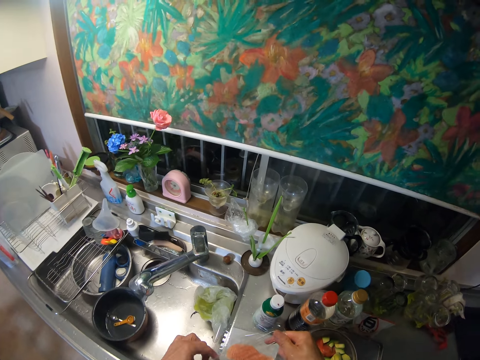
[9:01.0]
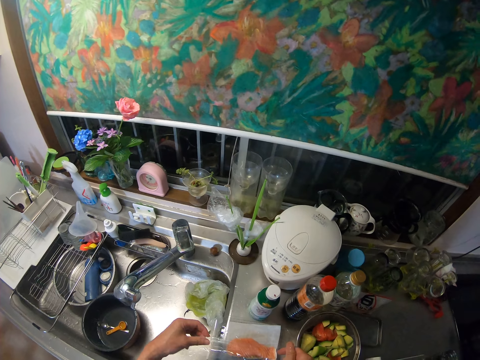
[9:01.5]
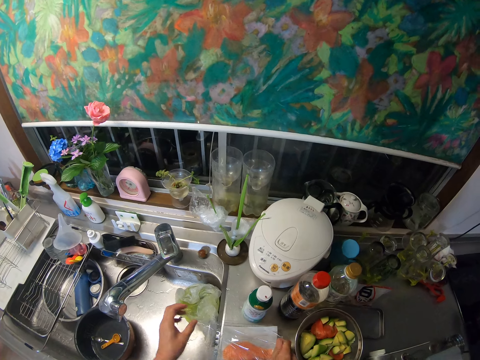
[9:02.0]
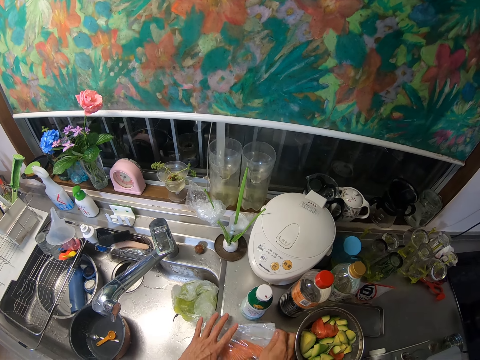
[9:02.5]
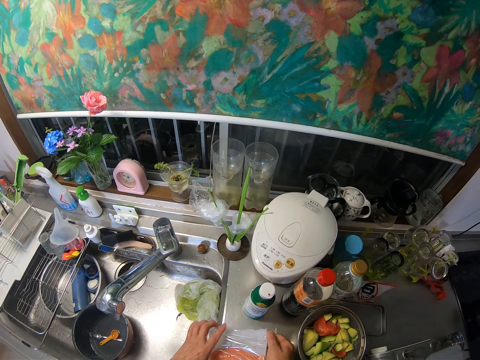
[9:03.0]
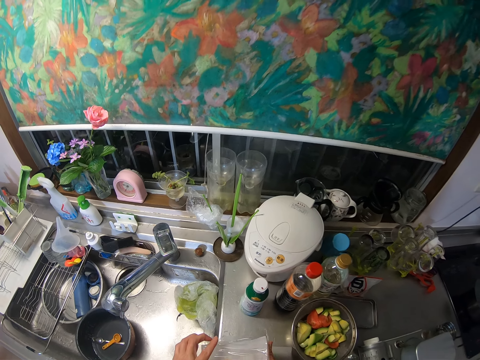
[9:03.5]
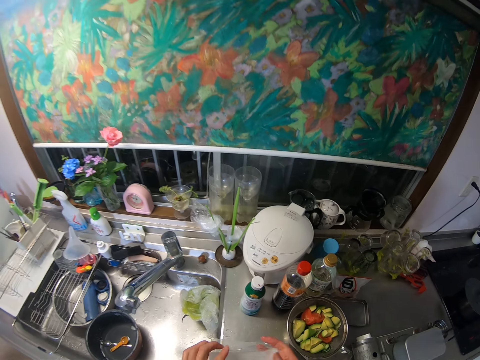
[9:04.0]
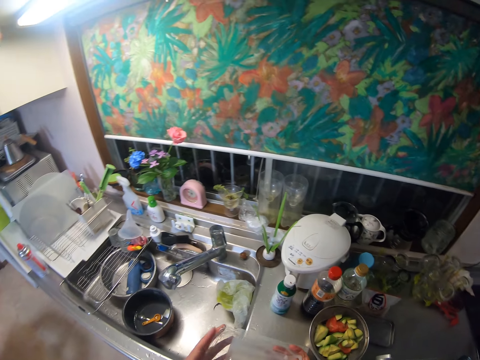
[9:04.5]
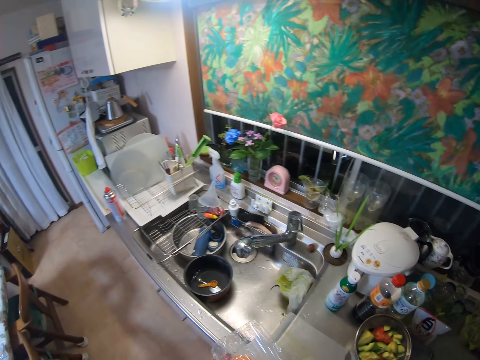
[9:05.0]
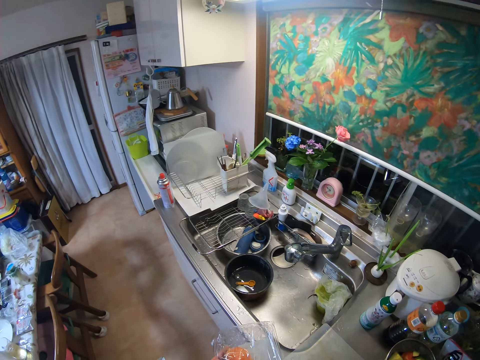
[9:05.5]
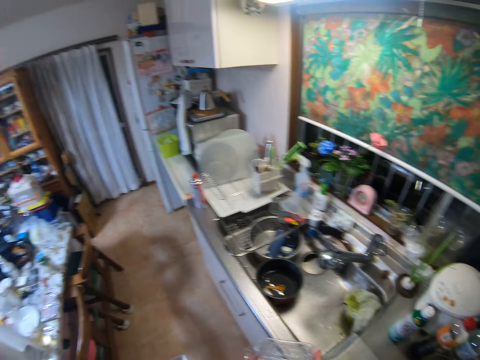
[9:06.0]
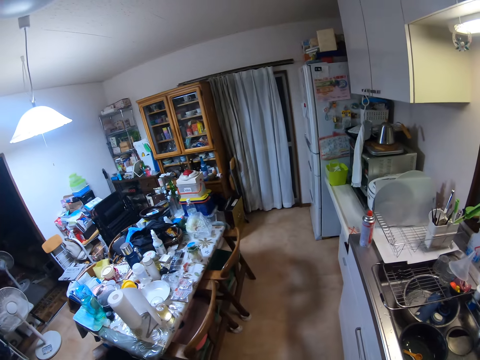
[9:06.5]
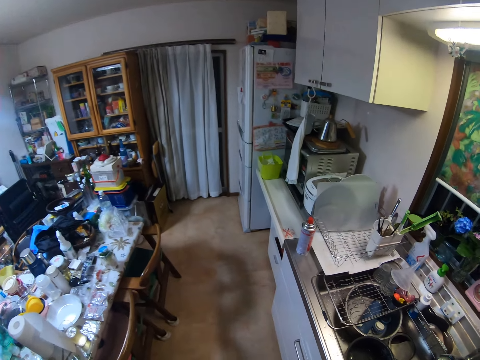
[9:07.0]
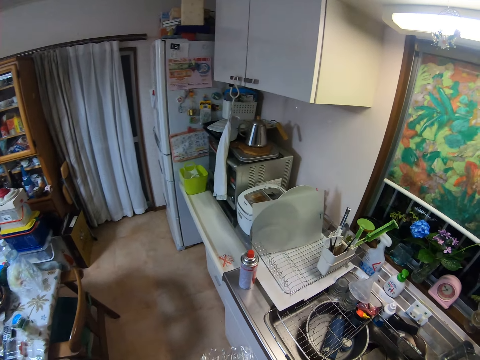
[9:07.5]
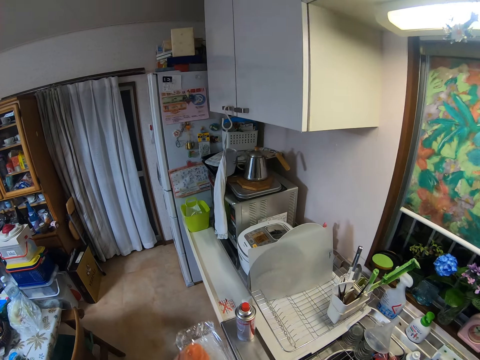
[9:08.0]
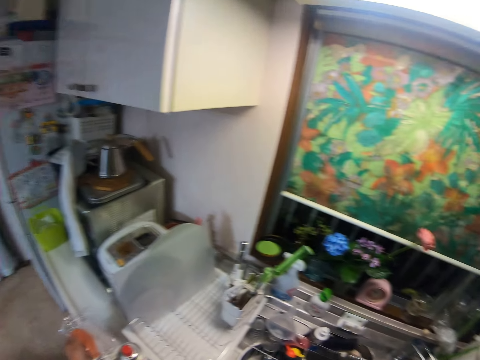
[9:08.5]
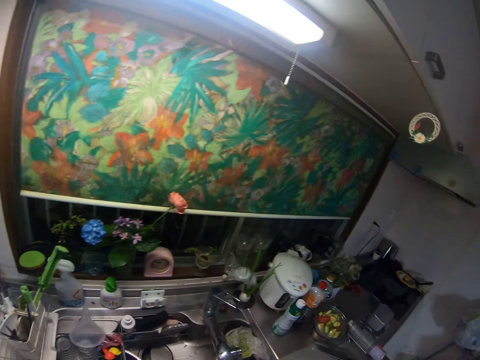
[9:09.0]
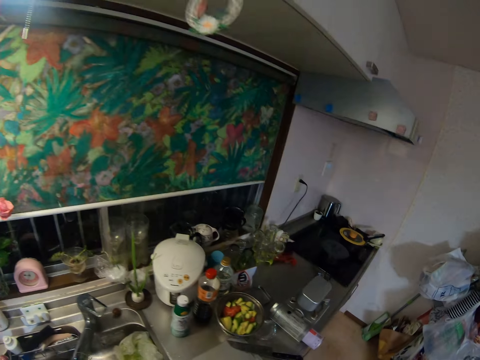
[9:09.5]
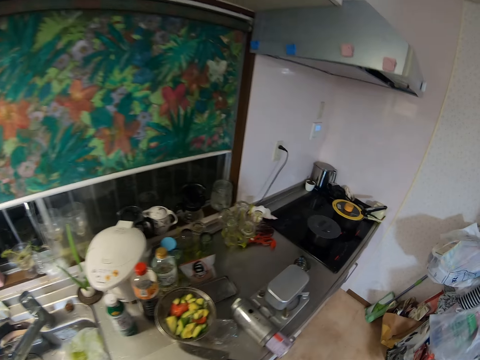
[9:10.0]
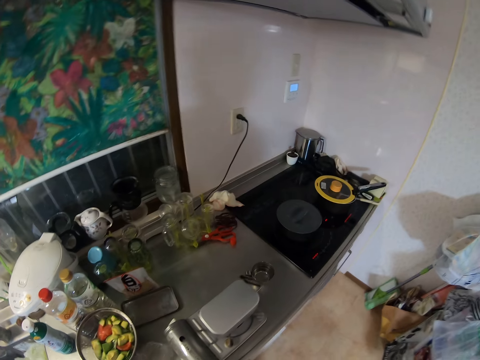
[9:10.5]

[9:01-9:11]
The camera wearer covers the fish with the plastic wrap. They pick up the bag of fish from the slab. They put the bag of fish on the kitchen countertop.

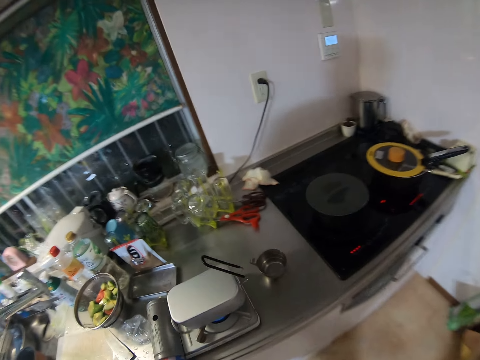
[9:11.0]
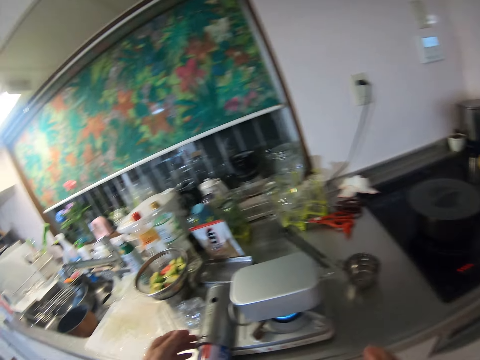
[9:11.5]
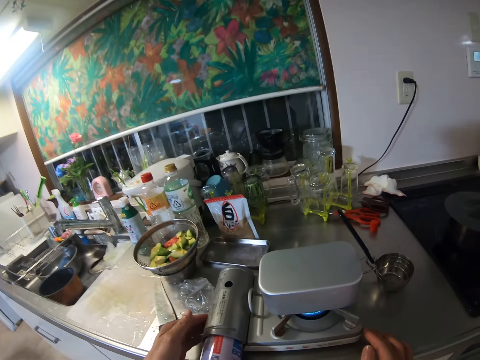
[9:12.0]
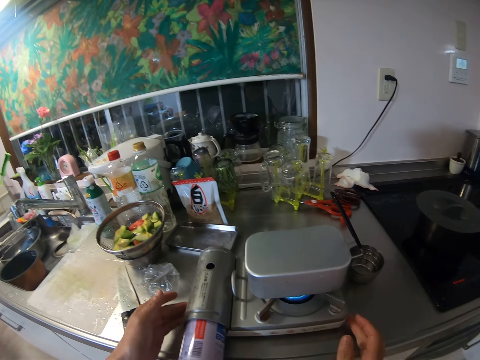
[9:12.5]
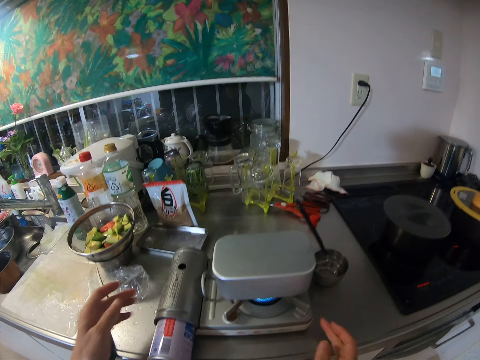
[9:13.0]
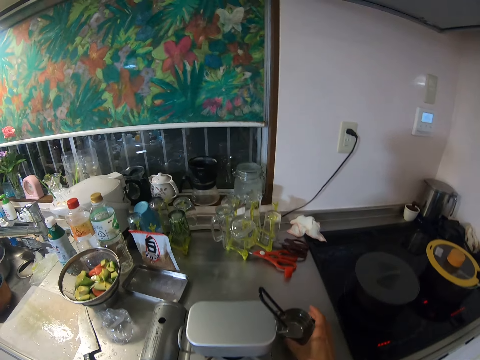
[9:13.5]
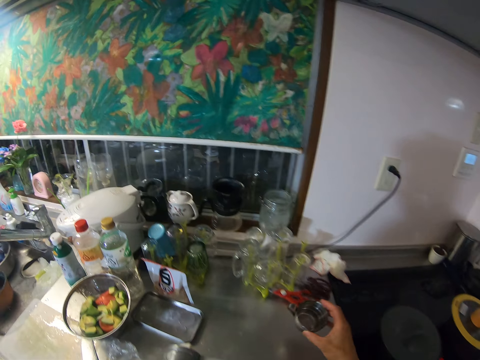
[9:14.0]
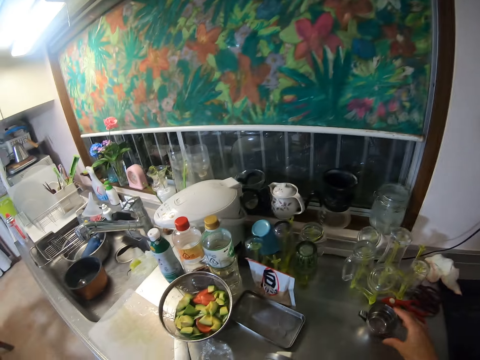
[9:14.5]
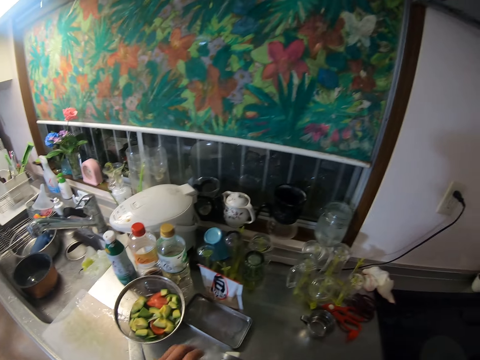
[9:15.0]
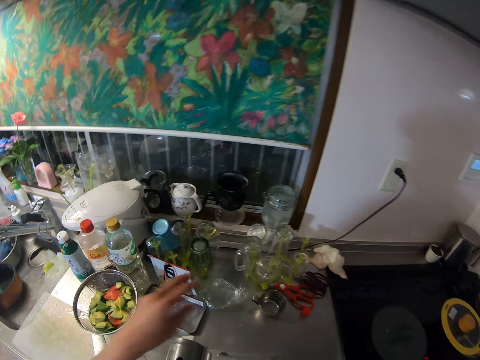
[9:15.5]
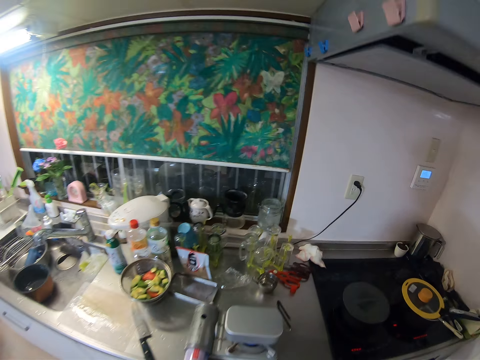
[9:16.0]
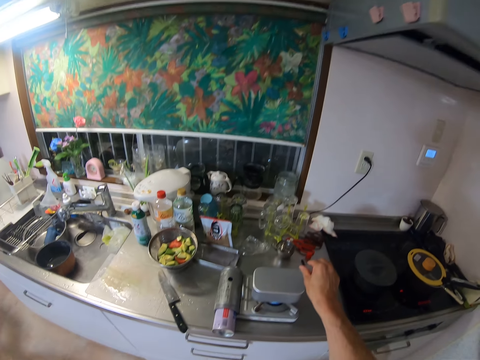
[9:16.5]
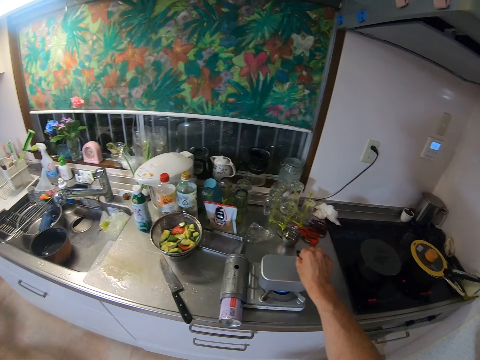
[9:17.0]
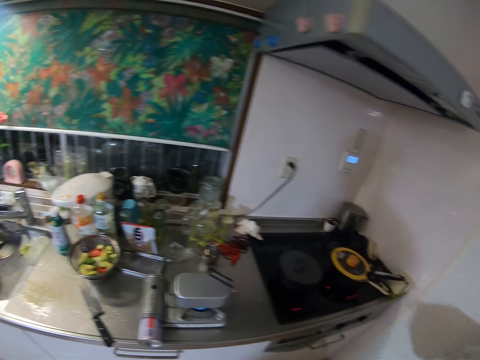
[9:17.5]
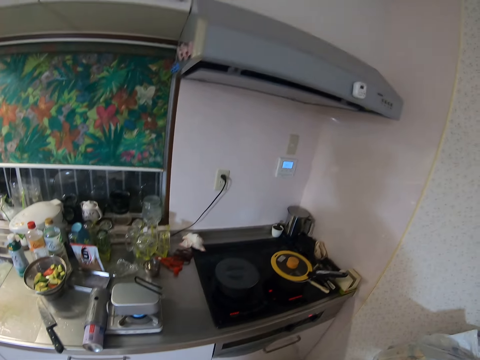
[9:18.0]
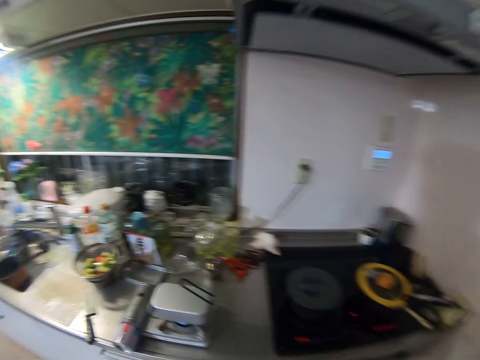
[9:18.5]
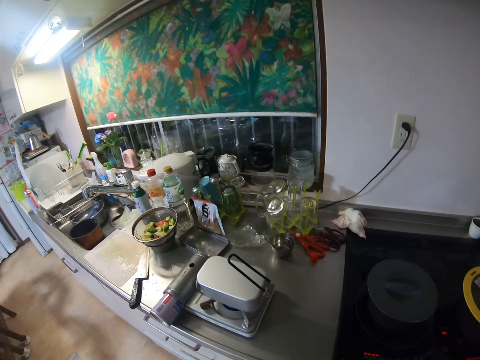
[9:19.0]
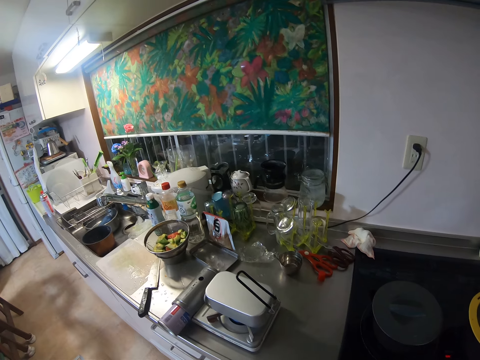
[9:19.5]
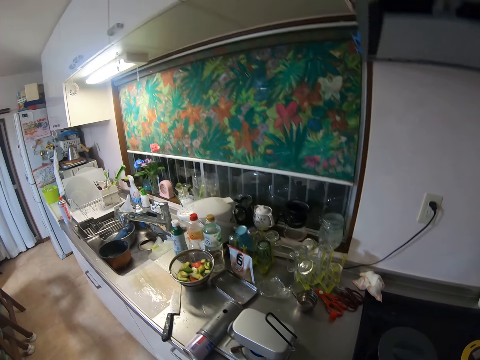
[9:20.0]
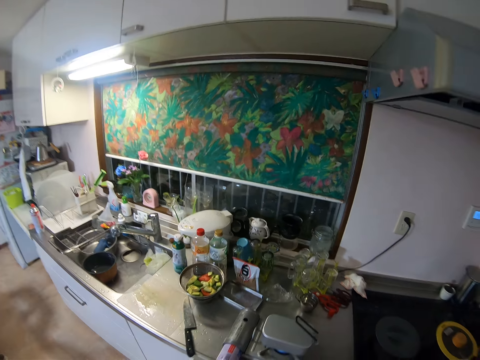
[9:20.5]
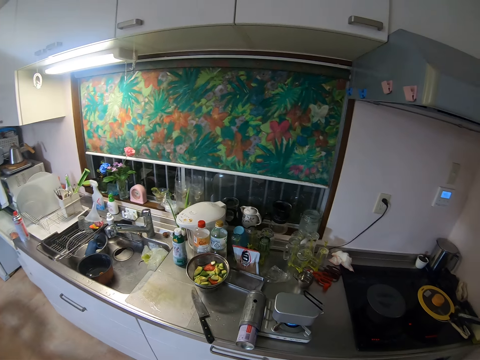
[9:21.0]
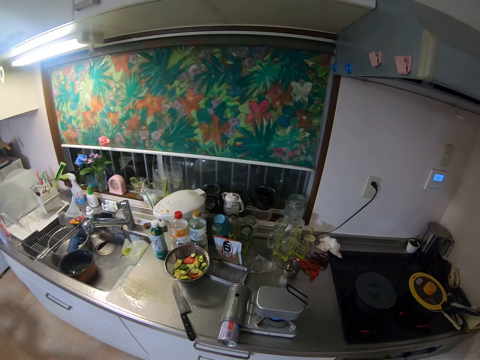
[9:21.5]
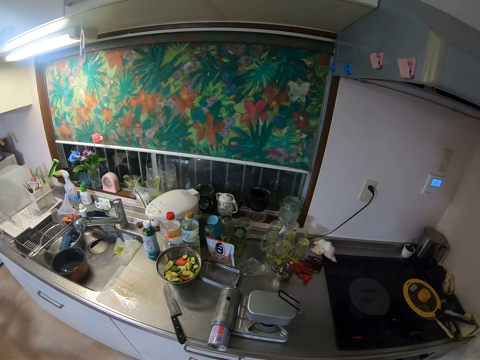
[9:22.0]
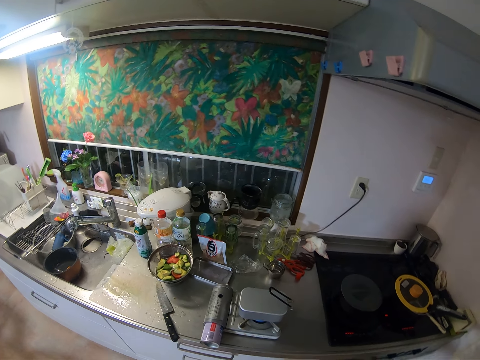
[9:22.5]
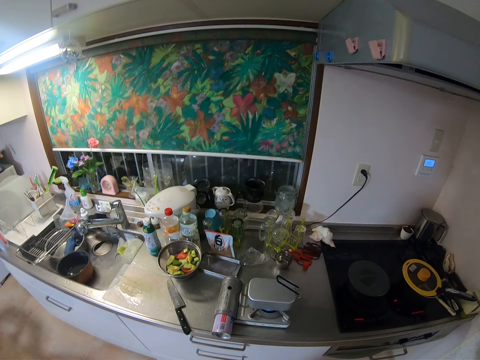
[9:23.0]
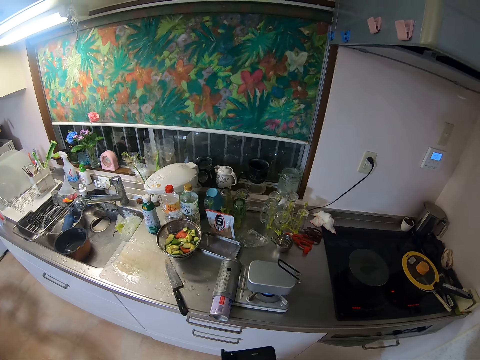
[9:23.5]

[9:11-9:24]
The camera wearer walks. He adjusts the position of the cooker. He lifts the gas. He moves a cup along the surface of the kitchen slab. He puts the dish aside. He drops a nylon on the slab. He throws a paper on the sink. He adjusts a pan handle. He twists the lid. He takes his phone out of his pocket.

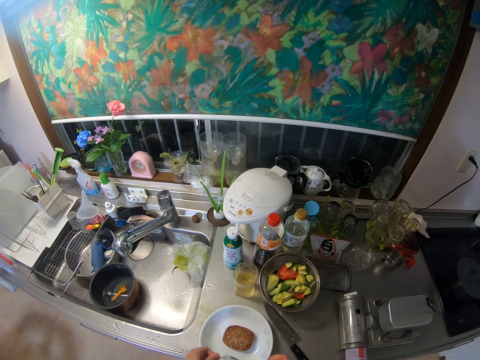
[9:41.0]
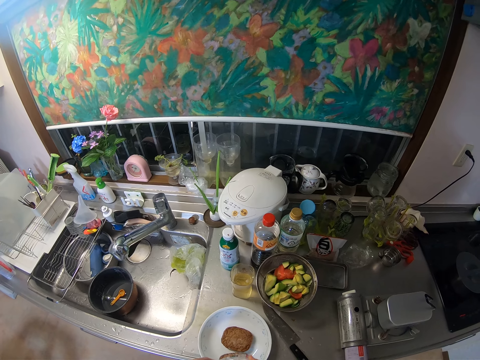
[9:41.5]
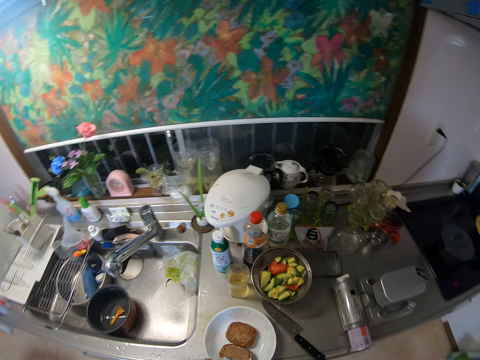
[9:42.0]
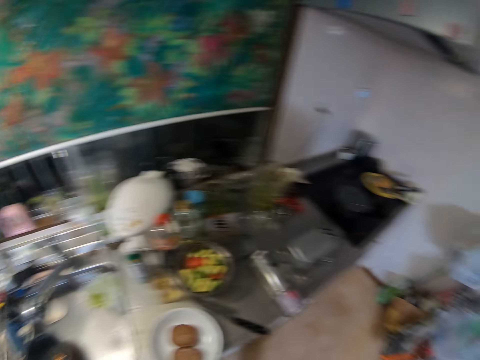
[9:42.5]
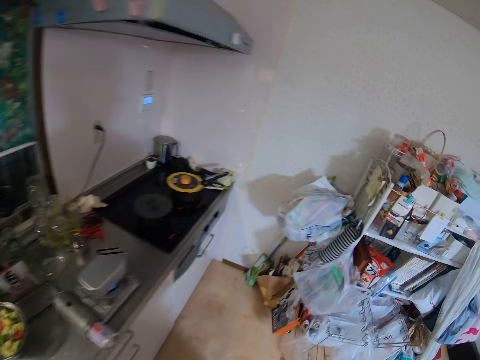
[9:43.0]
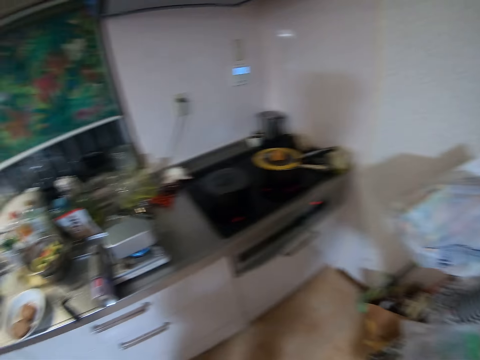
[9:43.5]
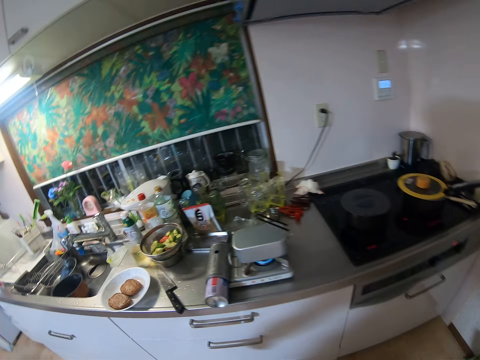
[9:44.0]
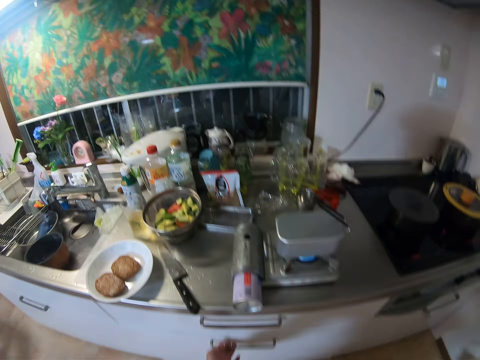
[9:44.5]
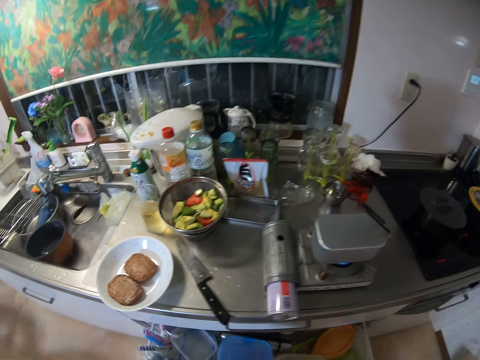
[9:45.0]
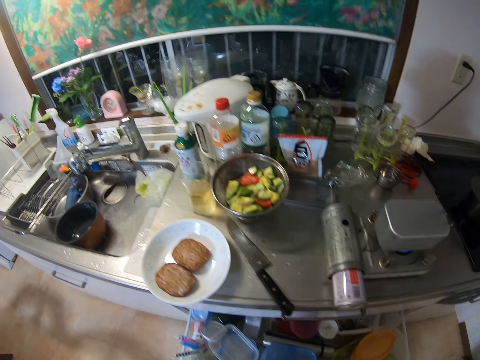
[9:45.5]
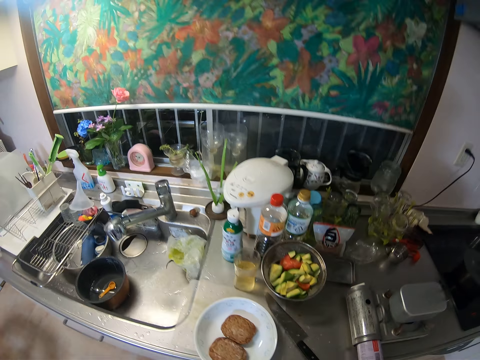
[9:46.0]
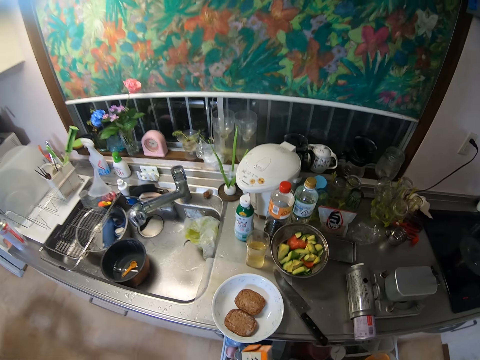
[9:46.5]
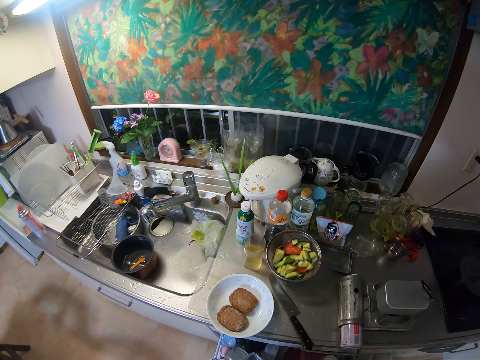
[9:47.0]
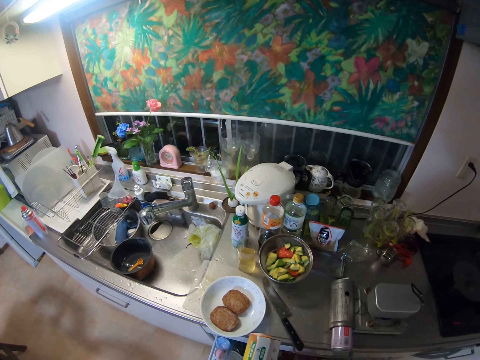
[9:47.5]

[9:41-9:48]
The camera wearer cuts the paper. They put the meat on the plate. They throw the papers on the dustbin. They open a drawer. They take out a box of plastic wrap from the drawer. They open the cabinet. They remove the plastic wrap from the box.
